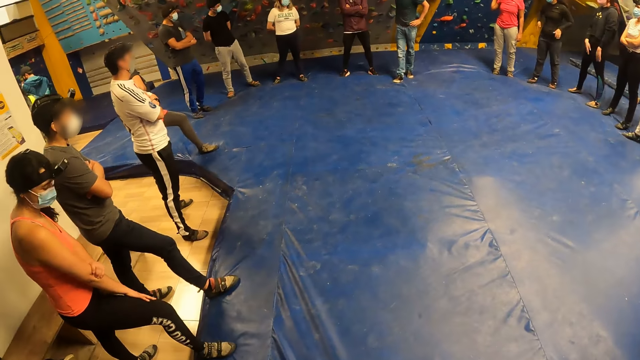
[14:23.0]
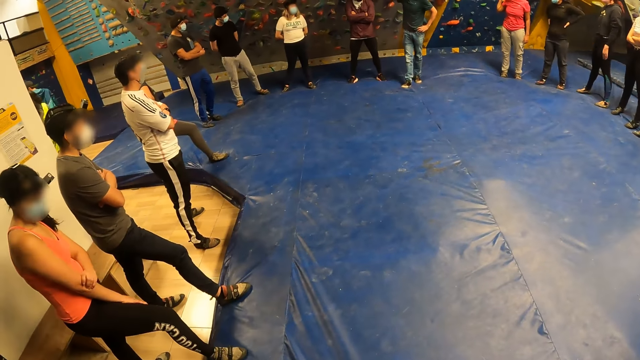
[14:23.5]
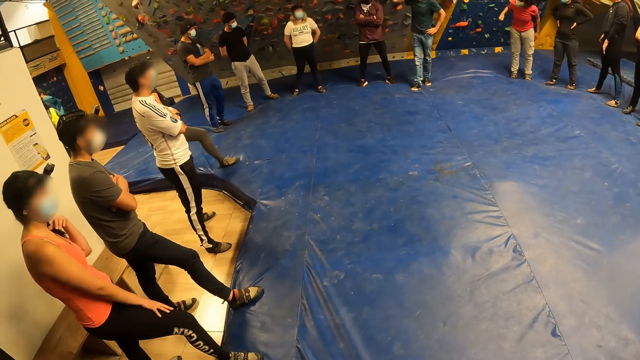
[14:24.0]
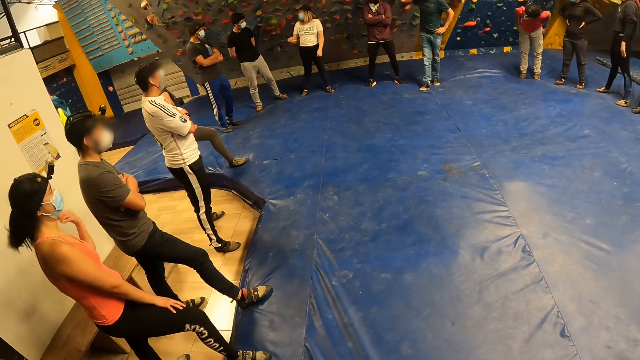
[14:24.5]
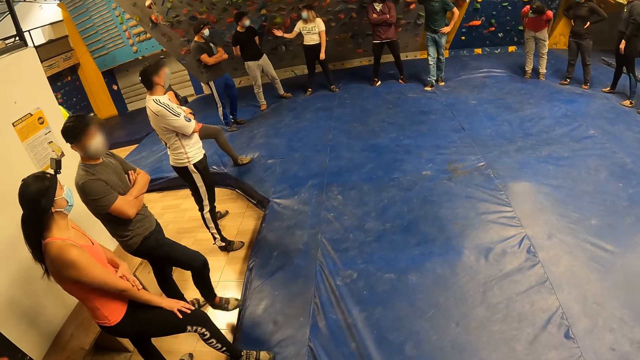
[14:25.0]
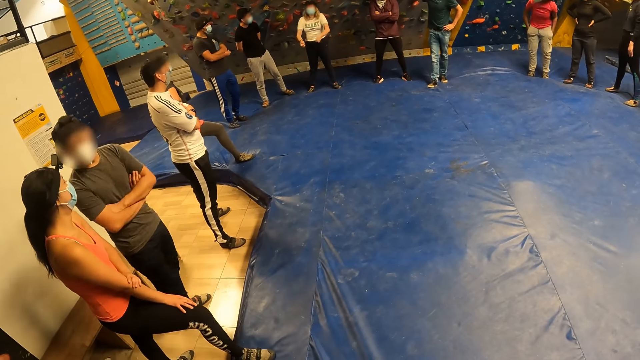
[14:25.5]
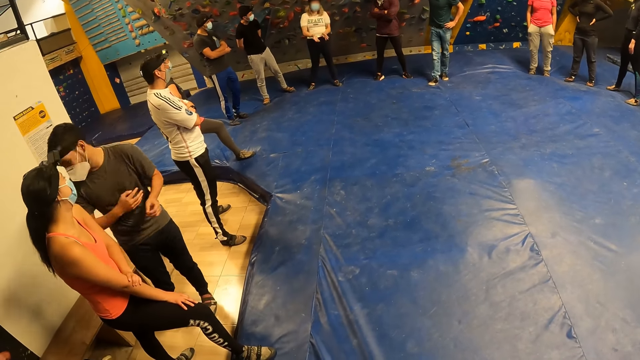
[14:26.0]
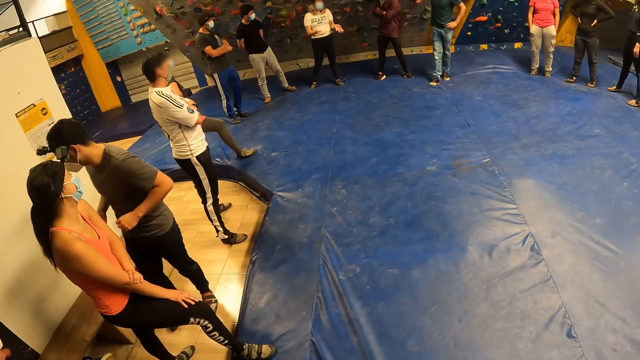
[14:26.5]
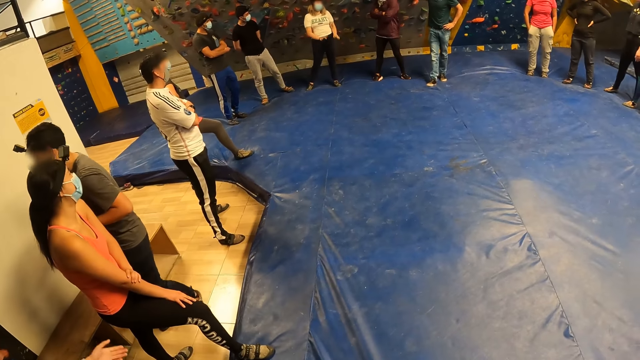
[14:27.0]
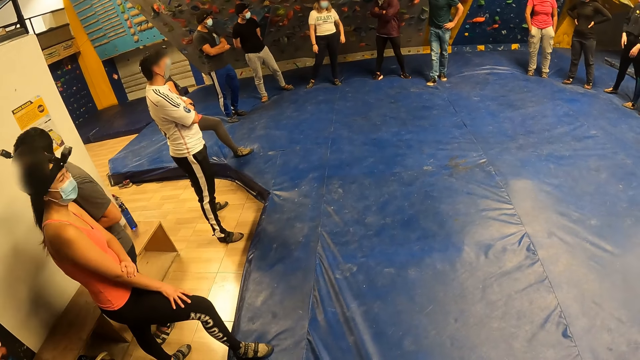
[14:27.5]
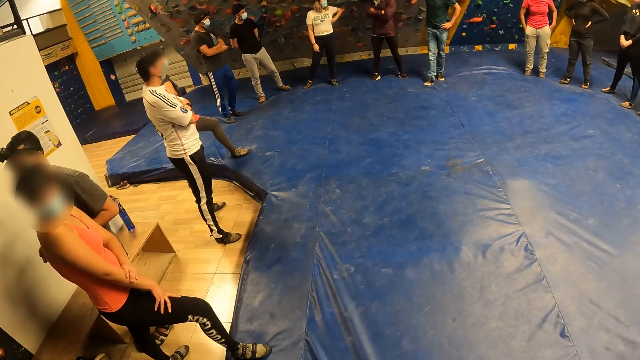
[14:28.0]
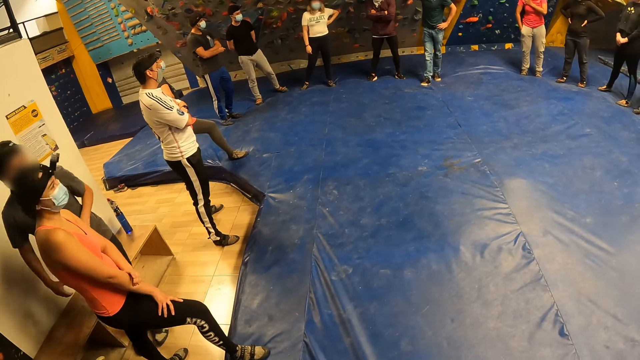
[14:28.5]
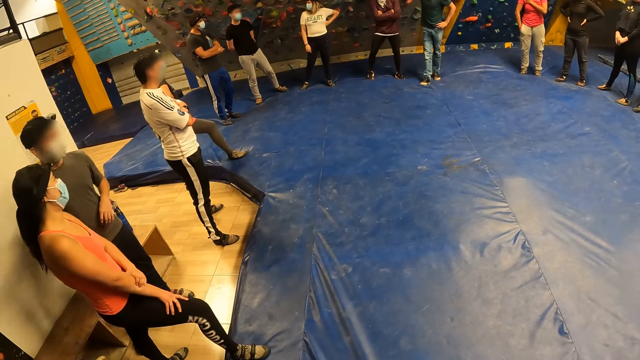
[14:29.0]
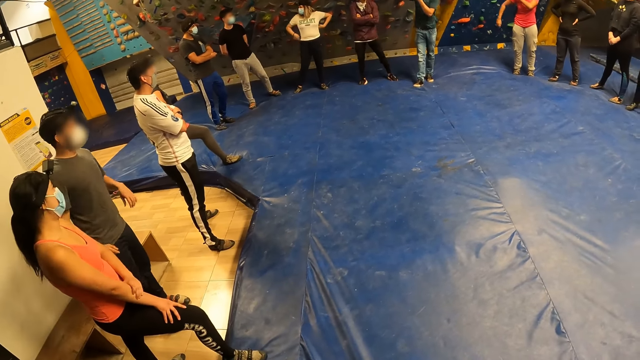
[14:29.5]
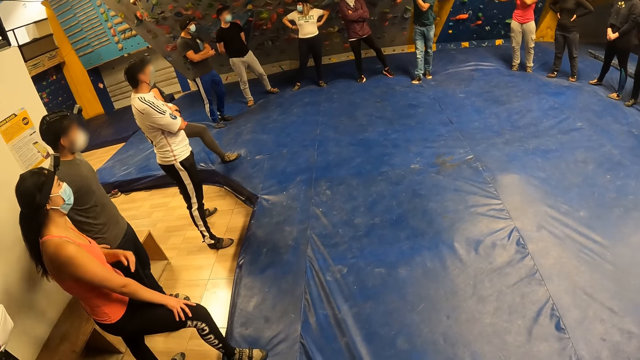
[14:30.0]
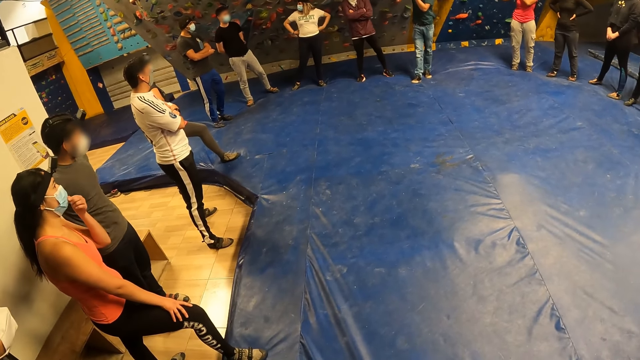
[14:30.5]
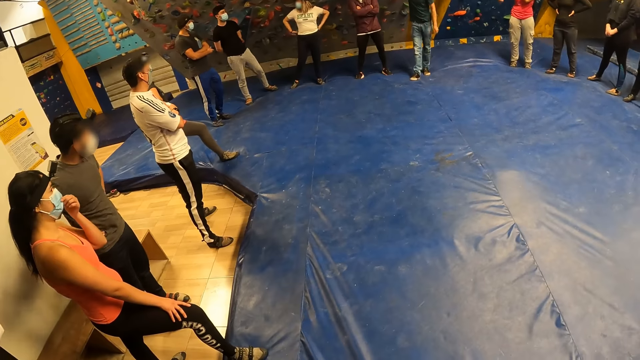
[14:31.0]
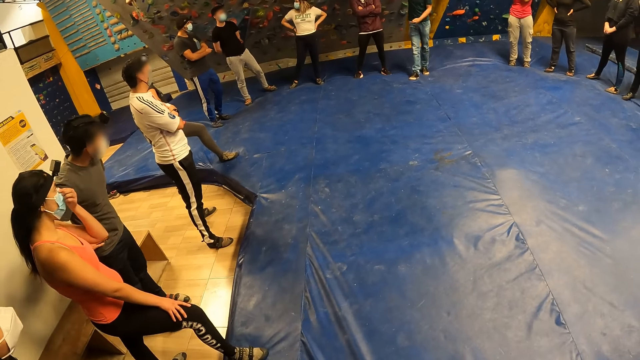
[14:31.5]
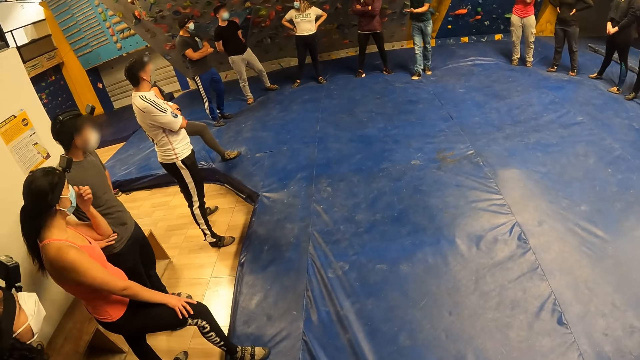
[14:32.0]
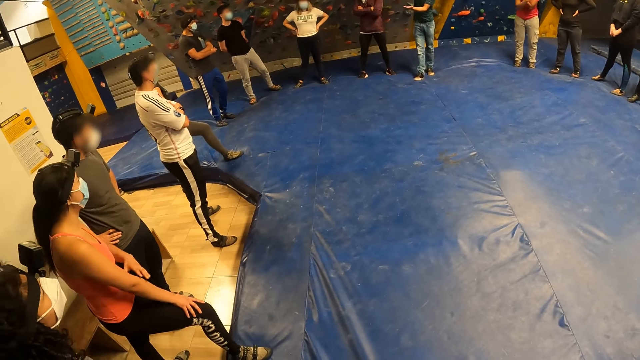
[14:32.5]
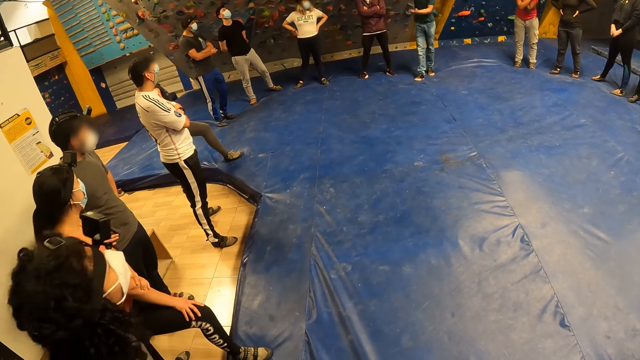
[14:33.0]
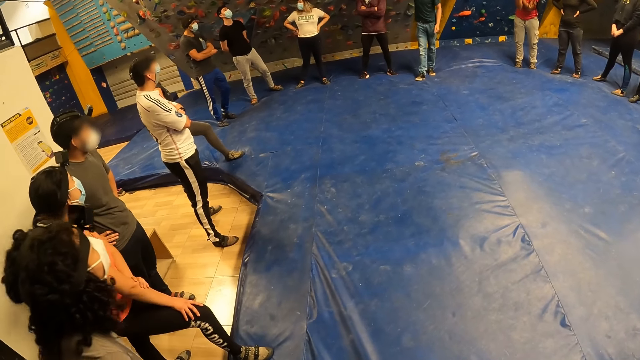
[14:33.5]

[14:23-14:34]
A man moves a hand.

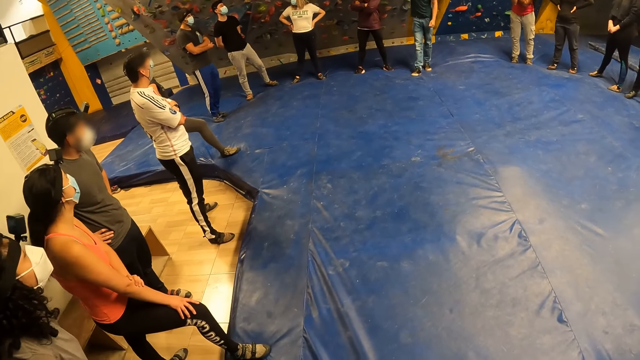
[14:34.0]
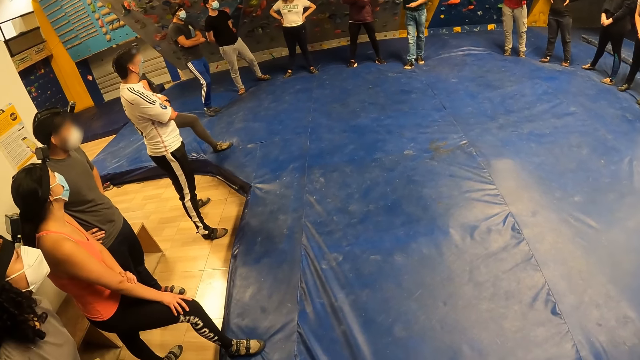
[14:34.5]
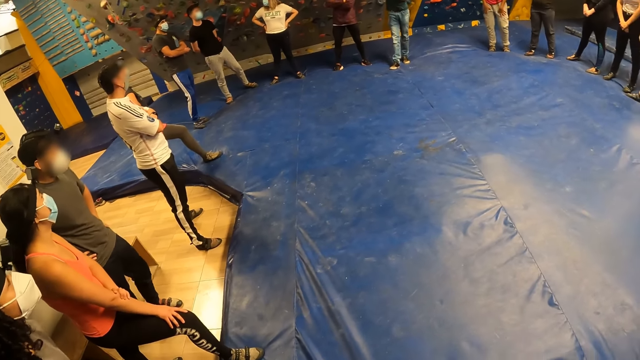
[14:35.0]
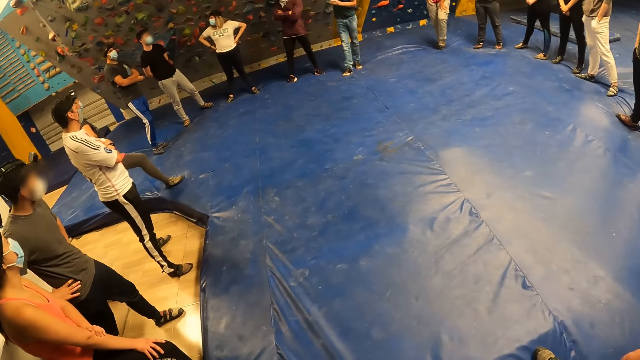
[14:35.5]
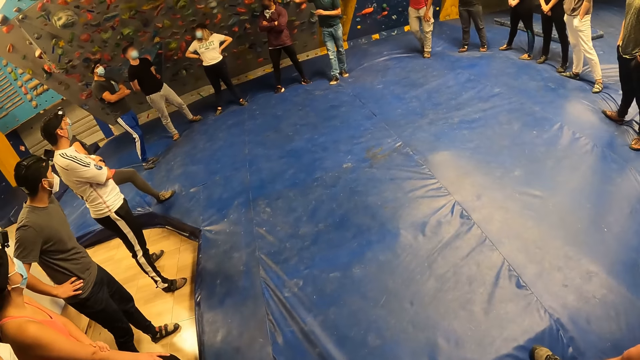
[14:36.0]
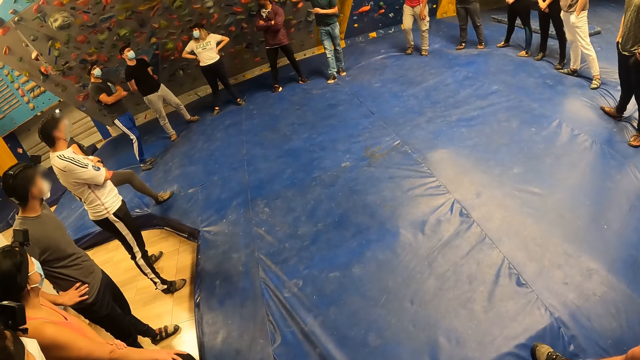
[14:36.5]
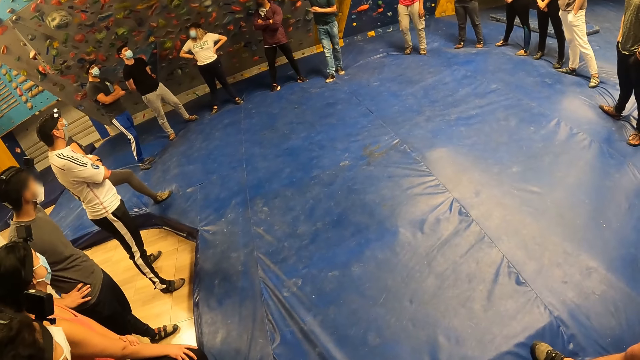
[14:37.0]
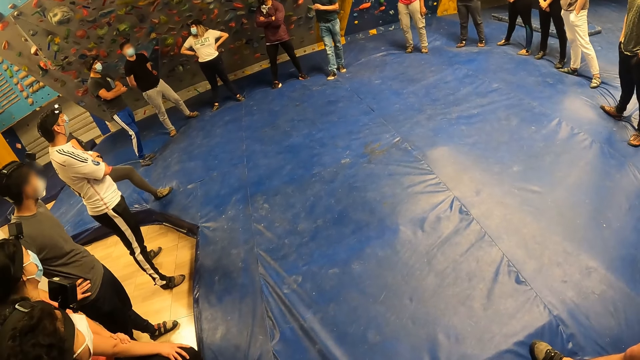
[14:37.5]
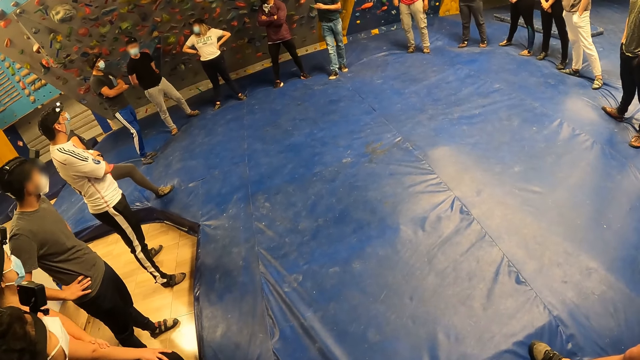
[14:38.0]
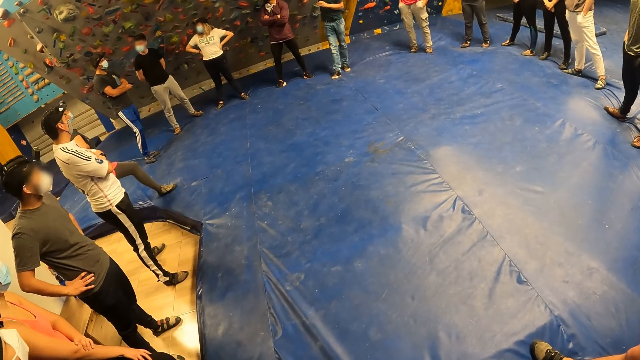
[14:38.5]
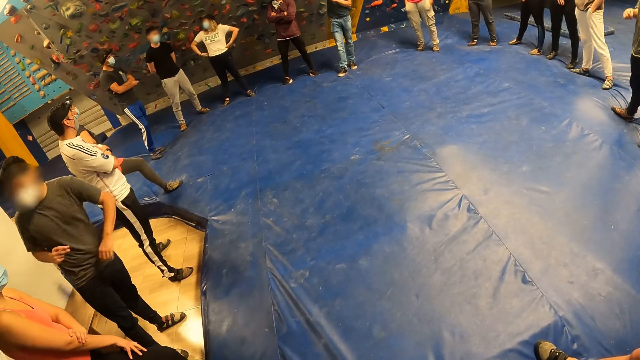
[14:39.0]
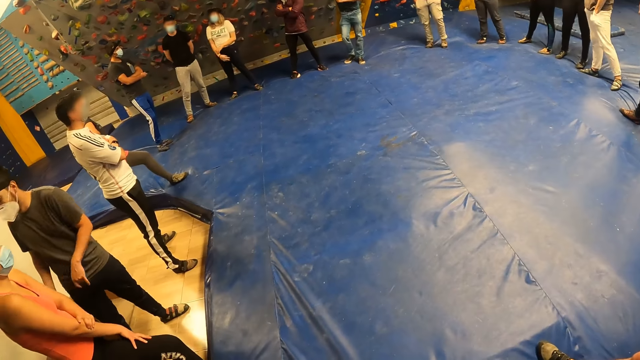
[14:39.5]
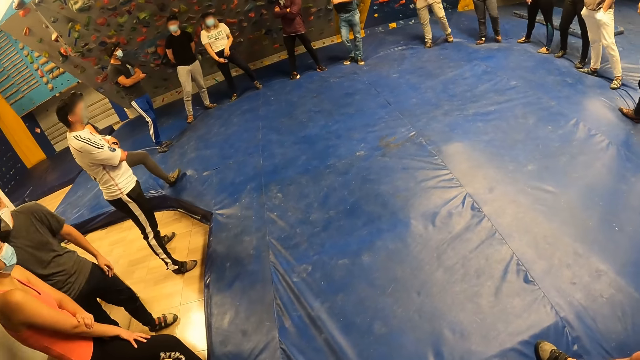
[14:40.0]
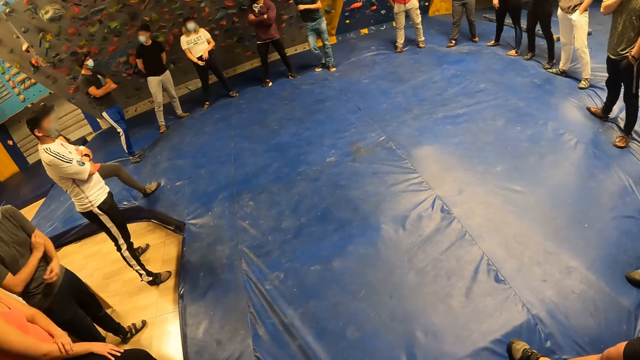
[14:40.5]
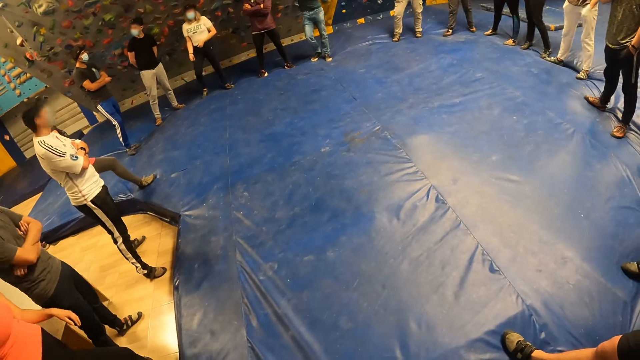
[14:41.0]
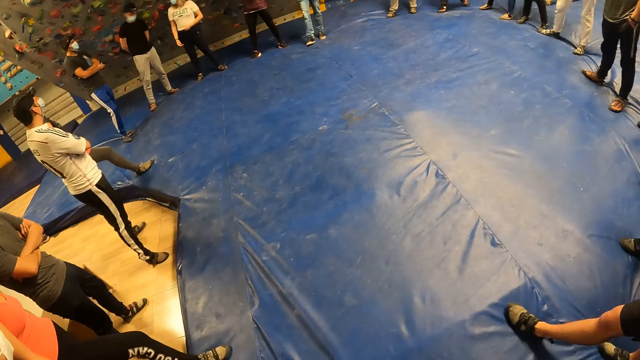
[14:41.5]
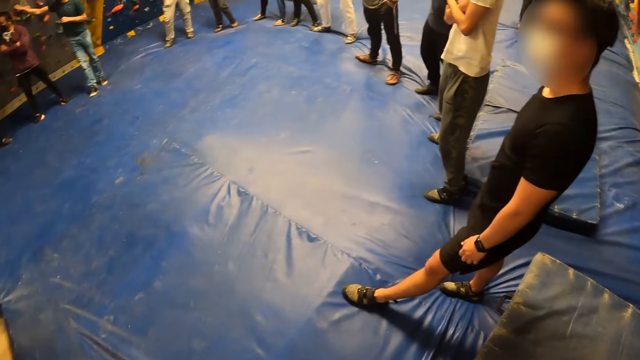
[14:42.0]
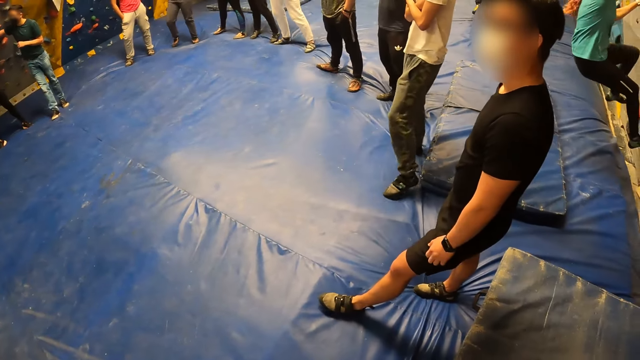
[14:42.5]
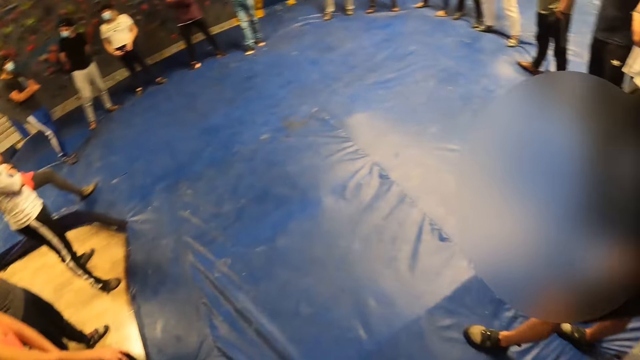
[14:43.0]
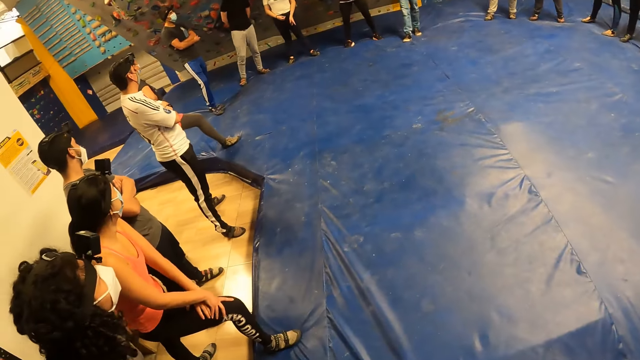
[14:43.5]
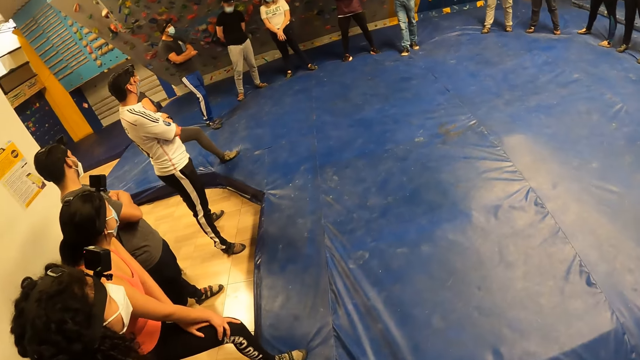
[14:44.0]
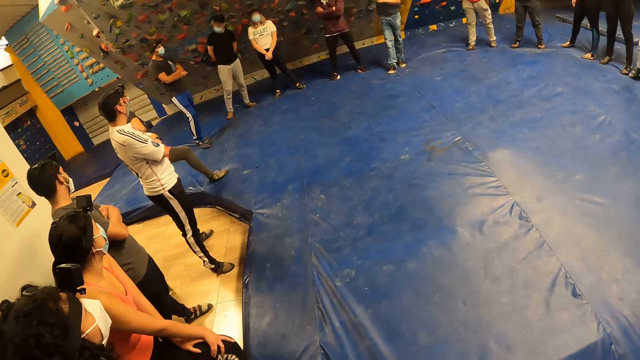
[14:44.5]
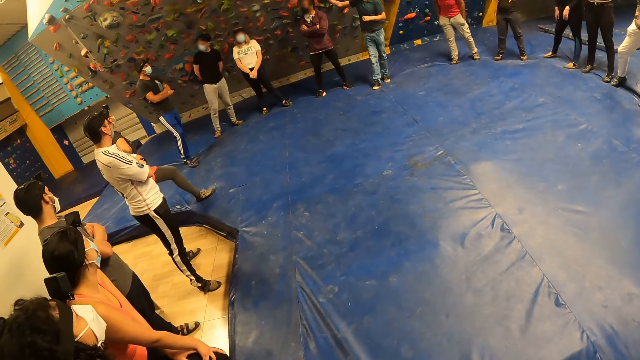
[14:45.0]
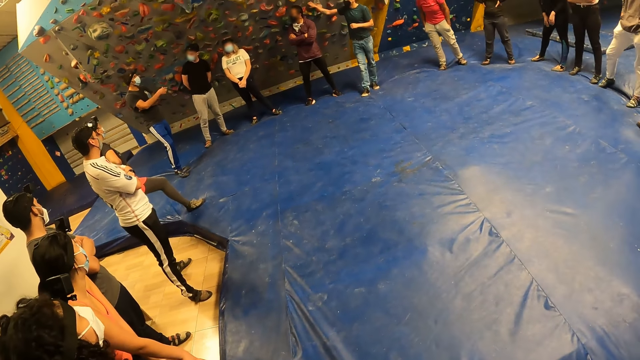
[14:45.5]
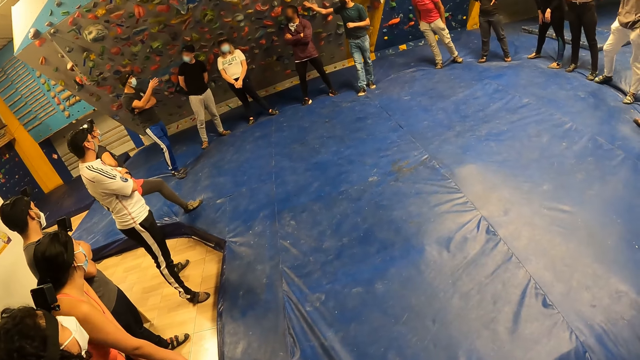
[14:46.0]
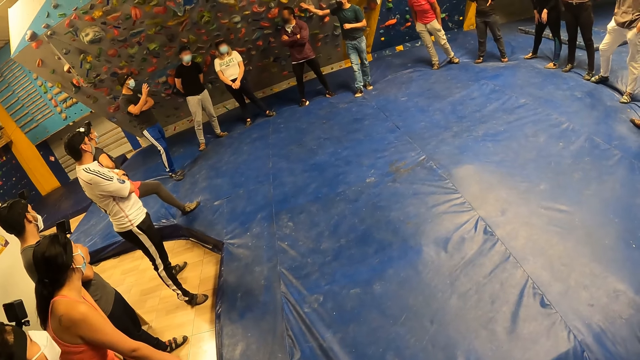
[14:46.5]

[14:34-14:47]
A man moves a hand and does something. The camera wearer looks around. The man does something.
